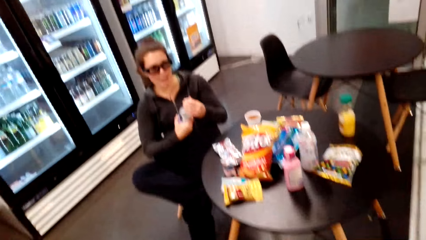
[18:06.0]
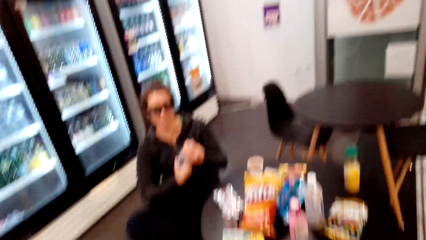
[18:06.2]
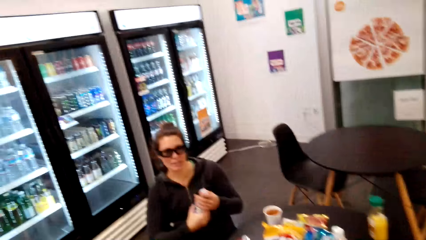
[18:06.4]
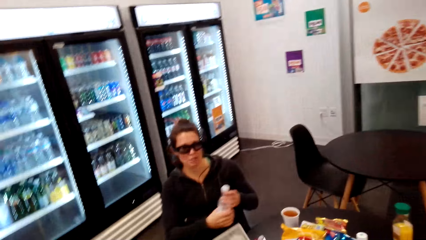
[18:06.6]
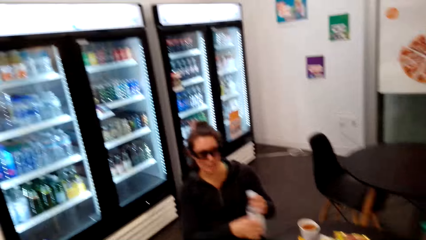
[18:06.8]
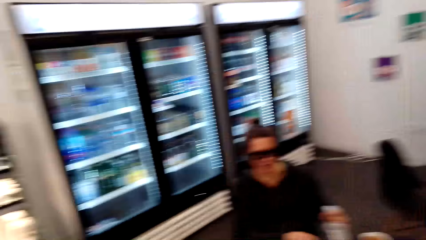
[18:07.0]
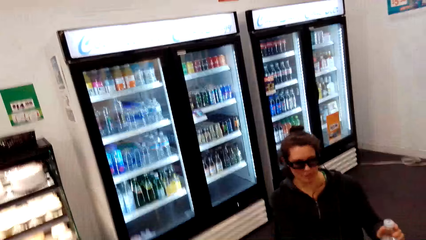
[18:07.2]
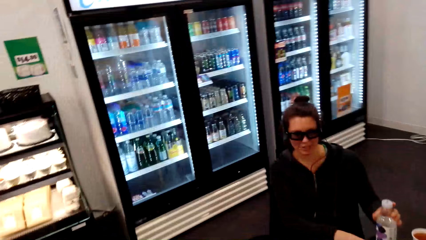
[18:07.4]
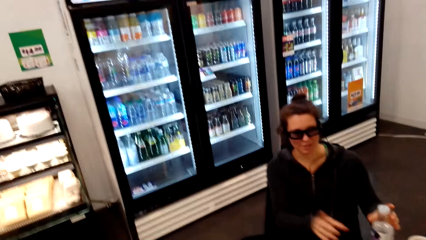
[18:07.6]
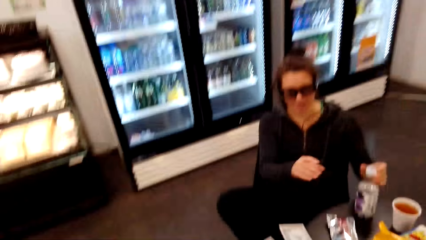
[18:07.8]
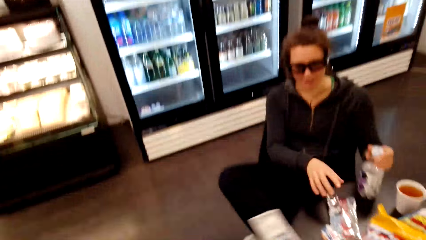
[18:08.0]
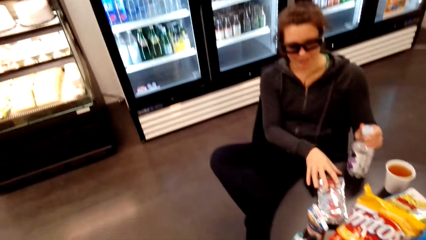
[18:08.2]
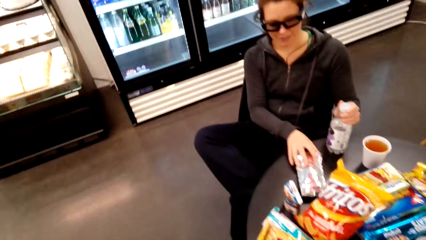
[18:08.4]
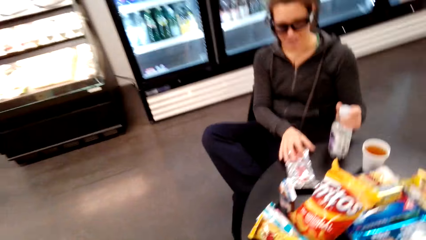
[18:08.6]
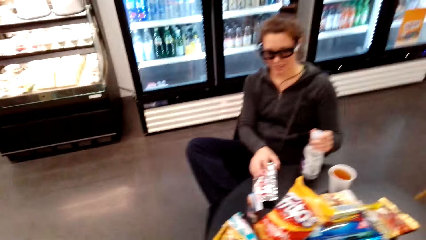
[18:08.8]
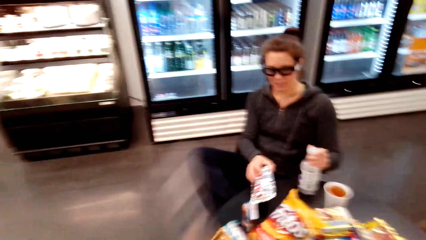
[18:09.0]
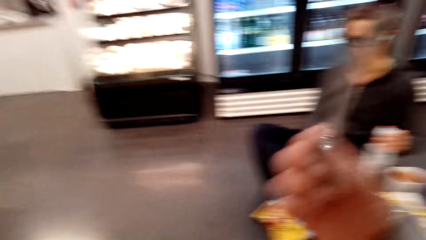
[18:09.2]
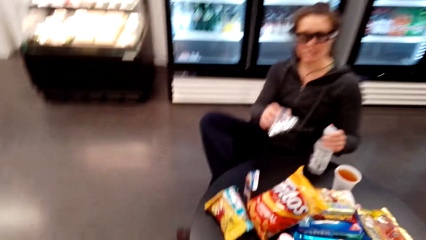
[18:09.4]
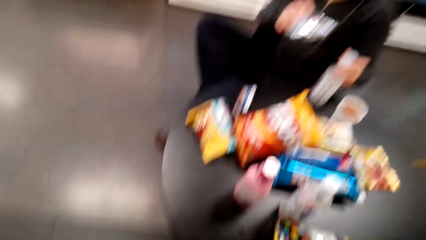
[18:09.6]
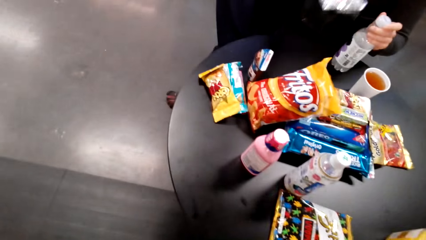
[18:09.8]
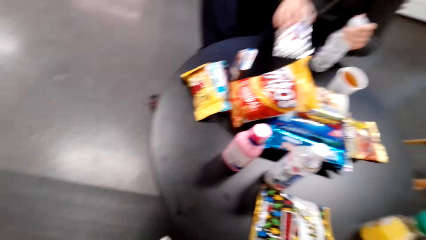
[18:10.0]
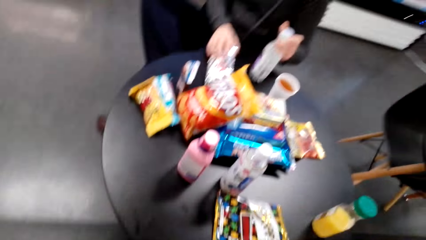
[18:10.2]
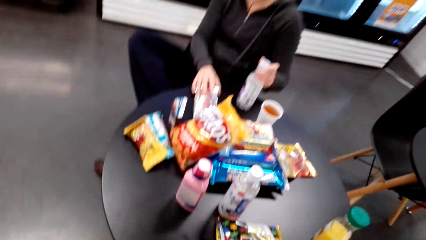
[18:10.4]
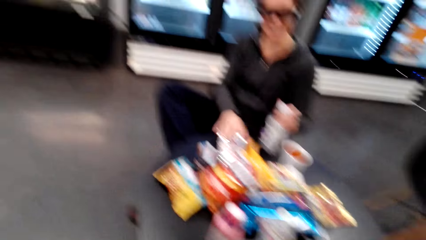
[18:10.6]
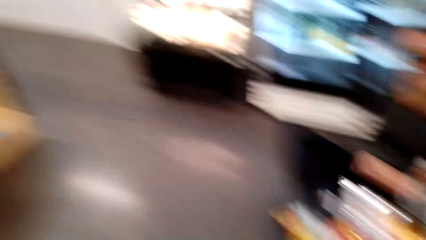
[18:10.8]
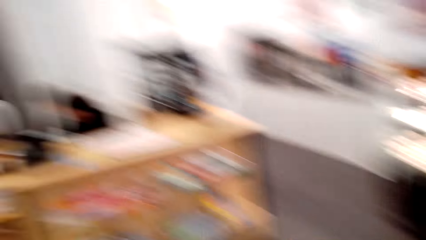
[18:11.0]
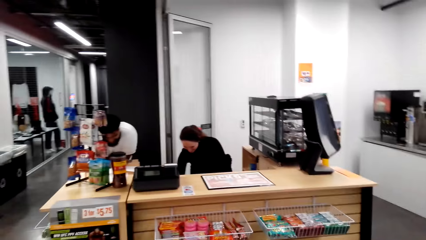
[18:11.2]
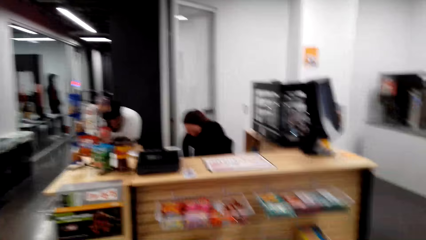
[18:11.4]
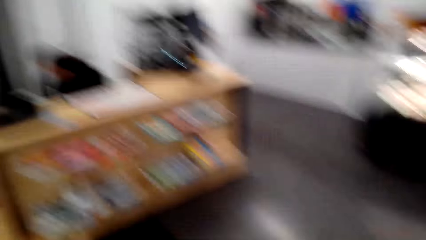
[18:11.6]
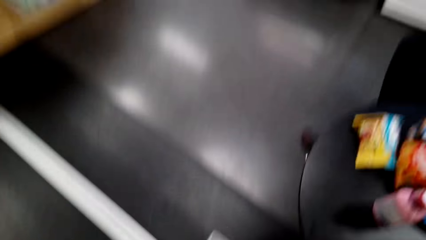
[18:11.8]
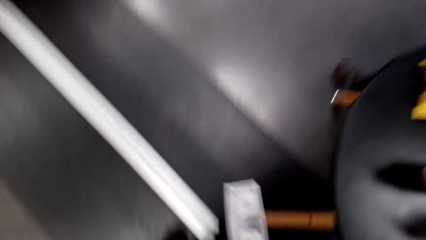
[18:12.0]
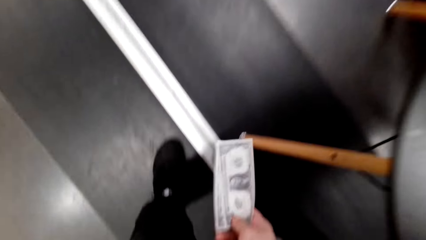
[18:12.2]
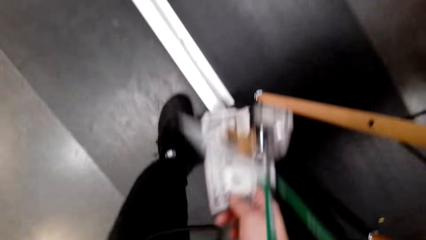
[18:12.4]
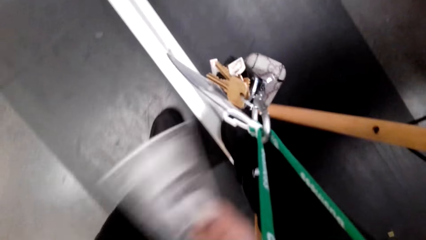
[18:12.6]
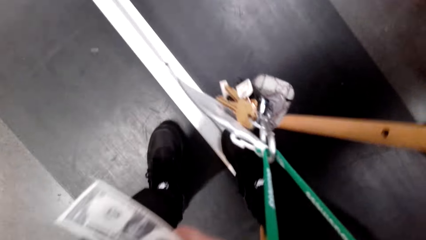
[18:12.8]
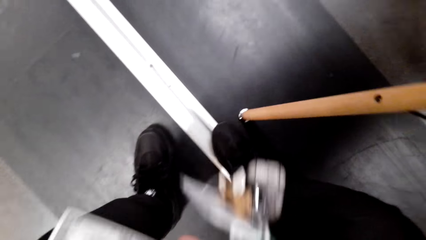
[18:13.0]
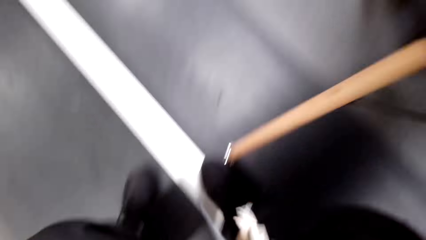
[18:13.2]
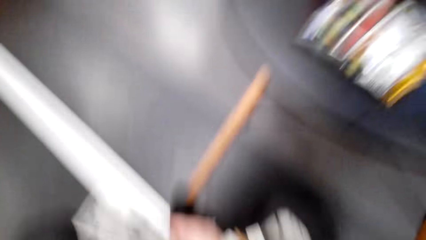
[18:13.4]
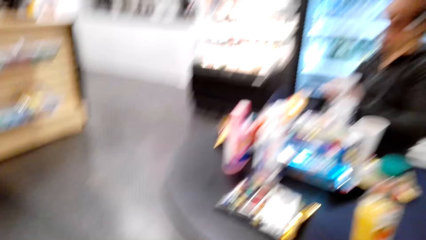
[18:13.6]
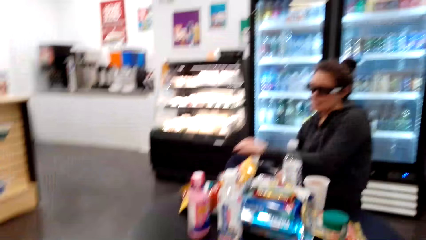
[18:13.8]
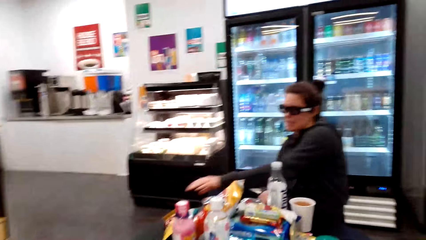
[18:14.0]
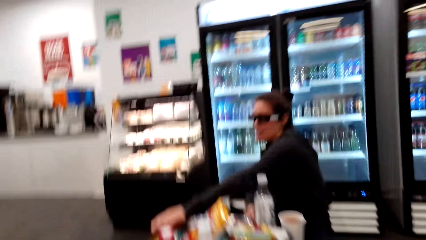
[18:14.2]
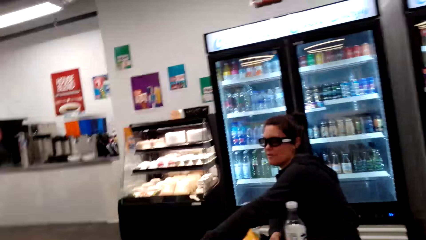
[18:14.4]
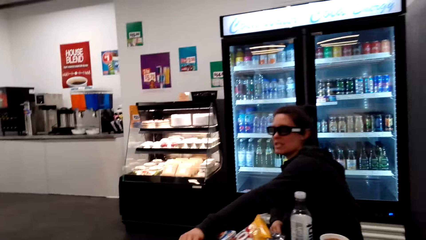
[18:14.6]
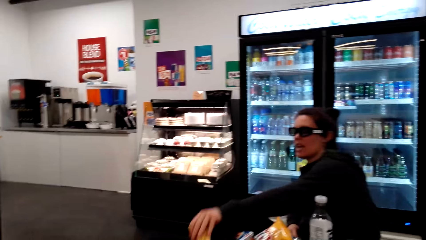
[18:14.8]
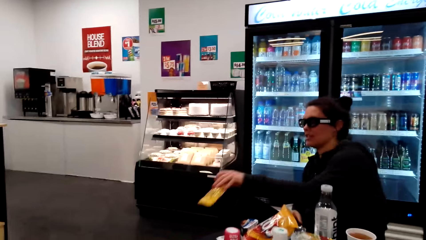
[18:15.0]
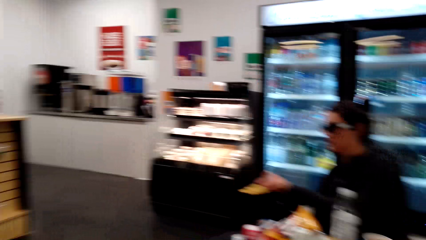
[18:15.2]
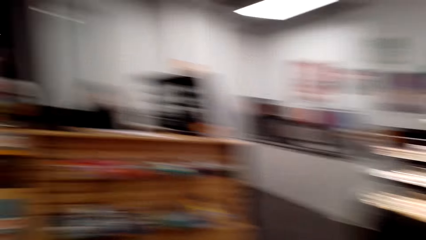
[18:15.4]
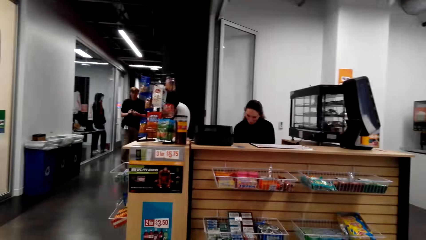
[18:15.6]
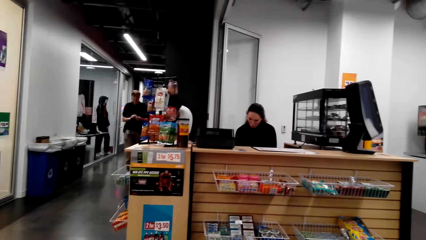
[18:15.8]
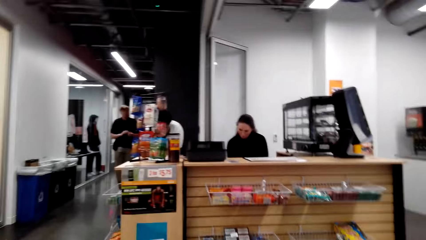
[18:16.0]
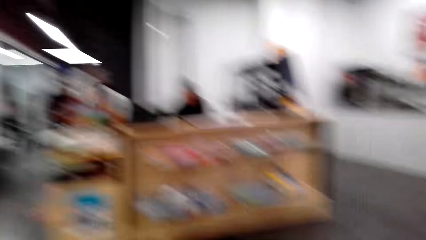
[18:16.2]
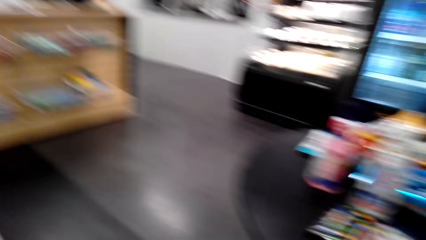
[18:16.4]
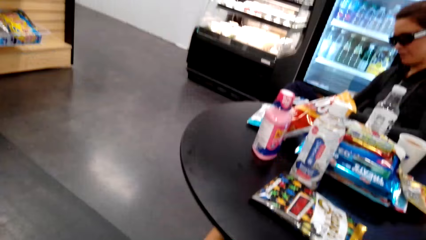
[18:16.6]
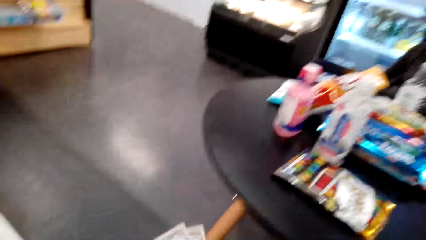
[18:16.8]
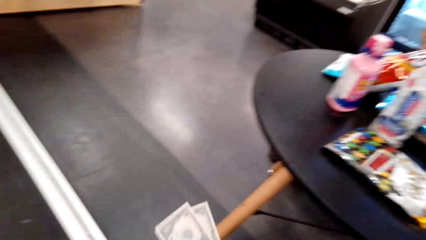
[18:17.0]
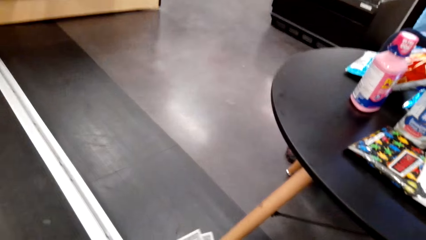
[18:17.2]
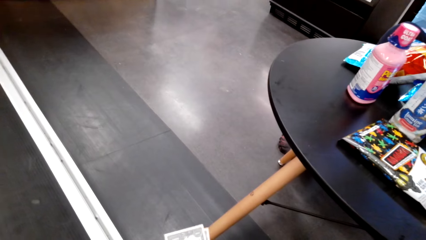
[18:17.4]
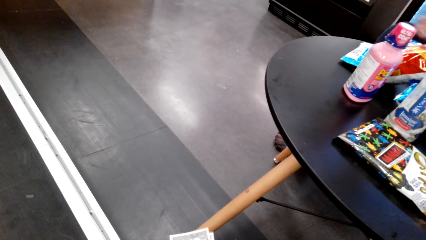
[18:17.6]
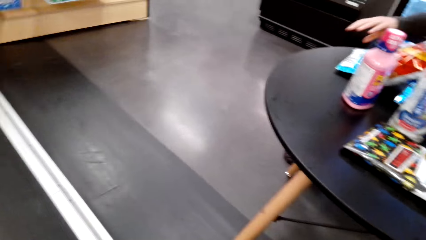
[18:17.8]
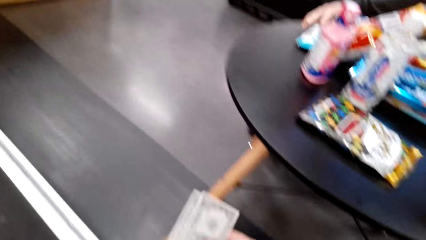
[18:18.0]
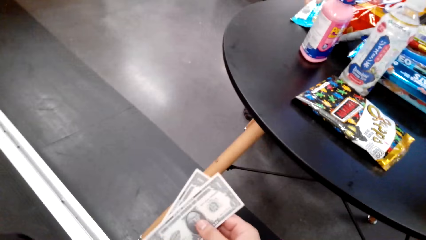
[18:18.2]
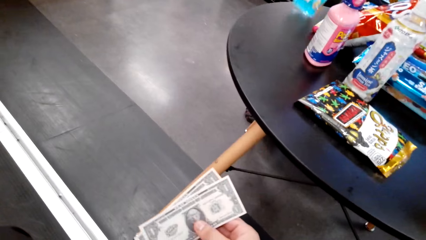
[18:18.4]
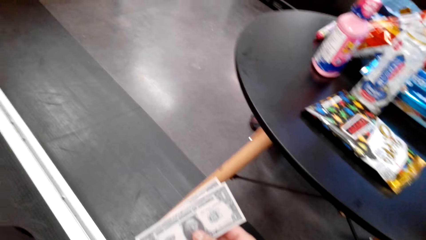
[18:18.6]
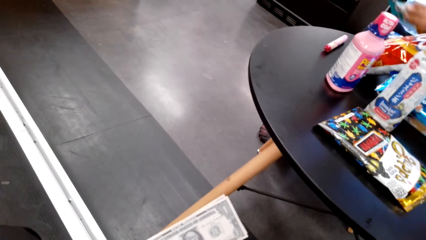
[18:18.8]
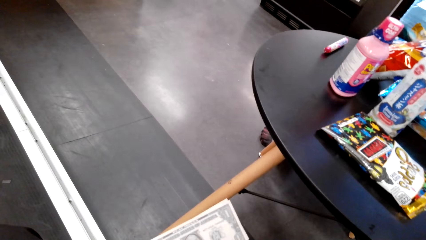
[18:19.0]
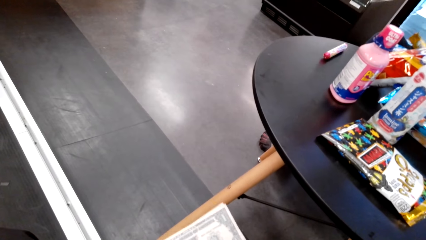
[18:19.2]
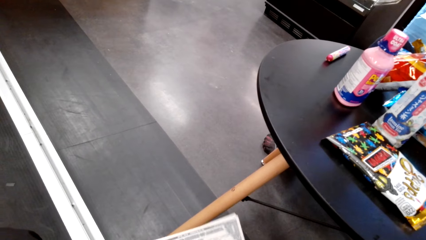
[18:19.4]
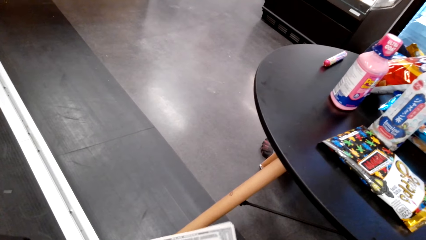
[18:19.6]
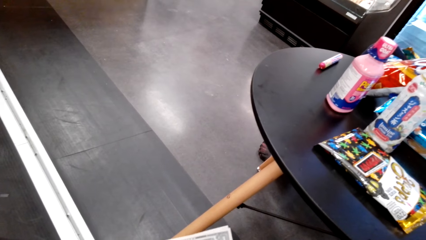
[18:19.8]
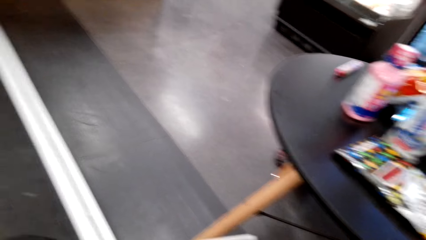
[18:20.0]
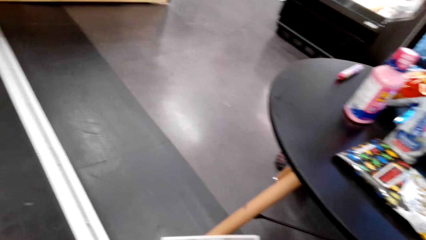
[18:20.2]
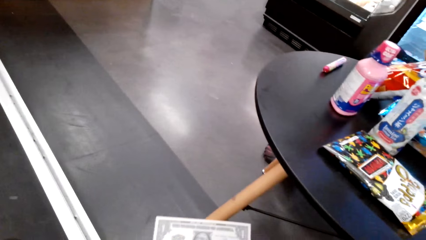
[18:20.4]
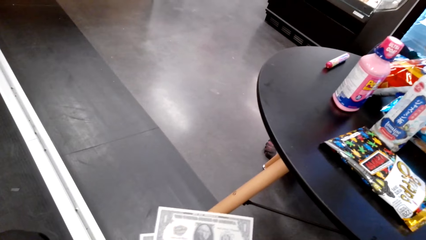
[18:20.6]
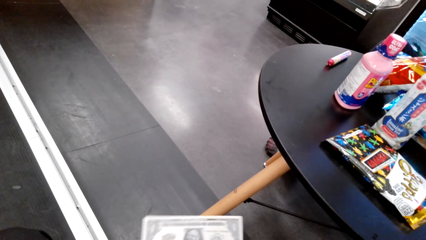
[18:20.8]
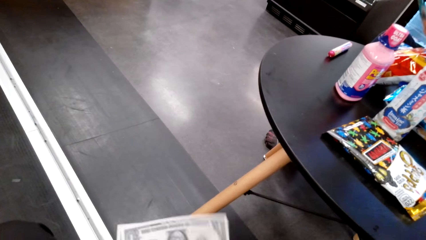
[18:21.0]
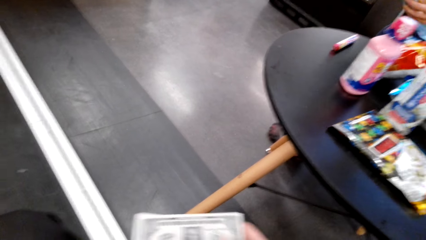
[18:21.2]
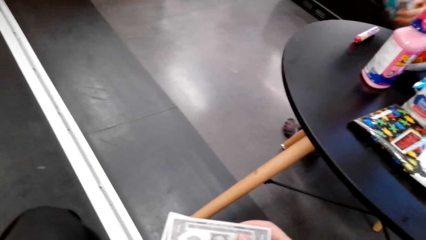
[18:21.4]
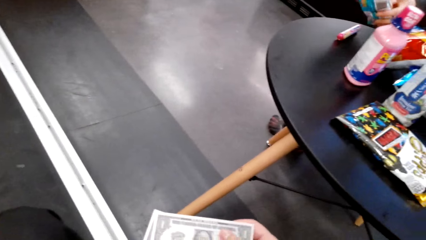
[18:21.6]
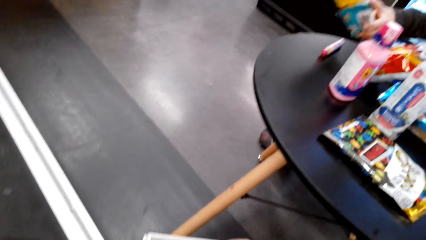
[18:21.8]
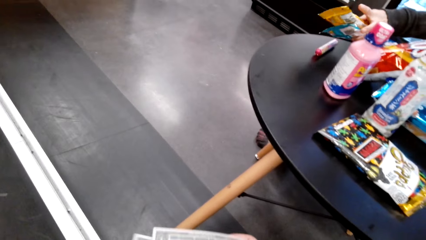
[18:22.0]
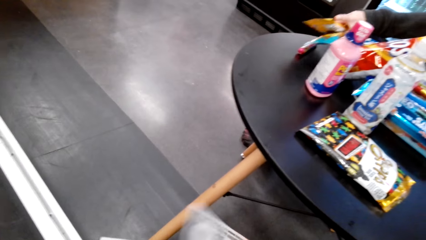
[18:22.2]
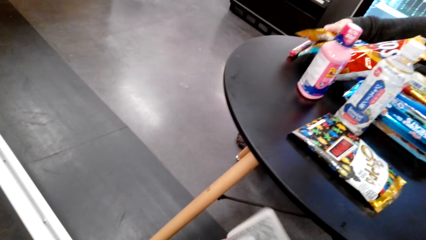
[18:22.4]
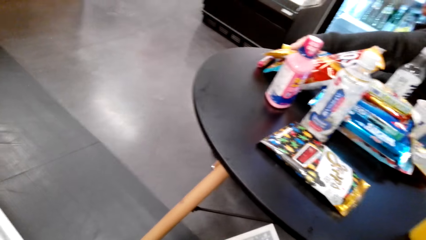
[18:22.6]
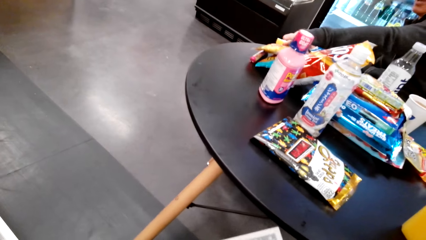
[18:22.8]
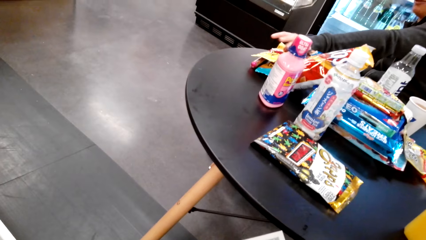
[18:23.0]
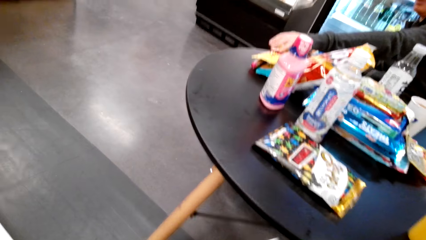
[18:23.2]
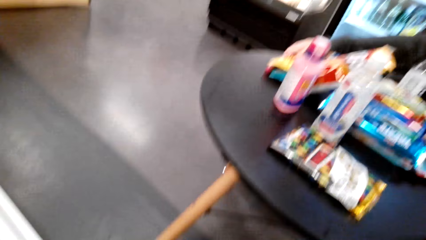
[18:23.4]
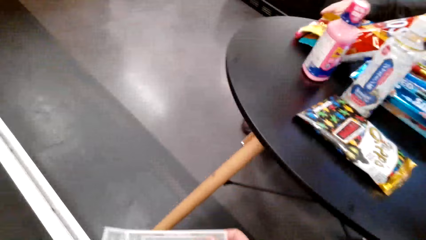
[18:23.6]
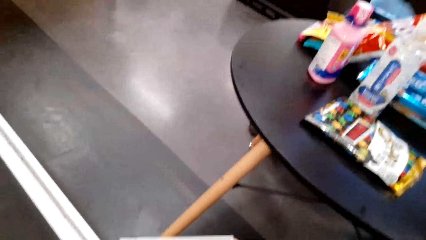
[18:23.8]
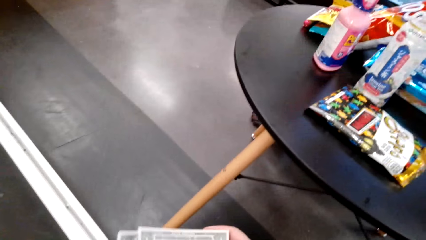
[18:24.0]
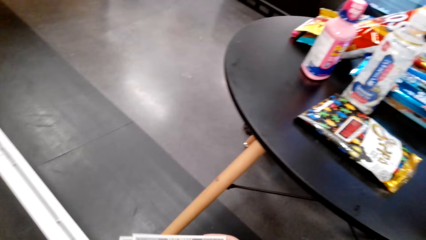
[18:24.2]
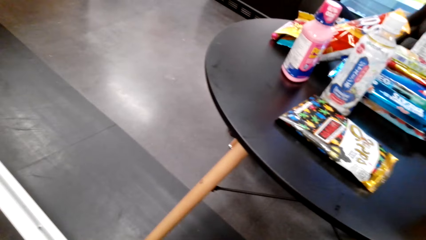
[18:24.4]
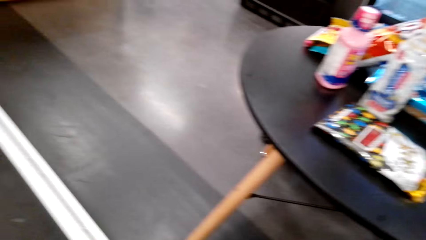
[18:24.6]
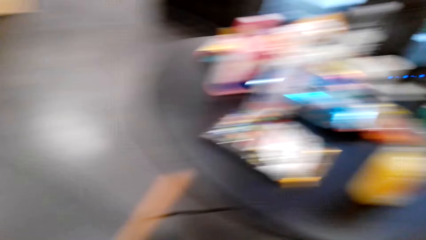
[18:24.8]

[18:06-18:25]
The camera wearer looks at a lady. The lady places the bottle on the table and picks up the pack from the table. The camera wearer holds money. The lady returns the pack on the table. The camera wearer sits. The lady picks the pack. The camera wearer holds cash. They look at the notes. Another lady returns the packs to the table.
